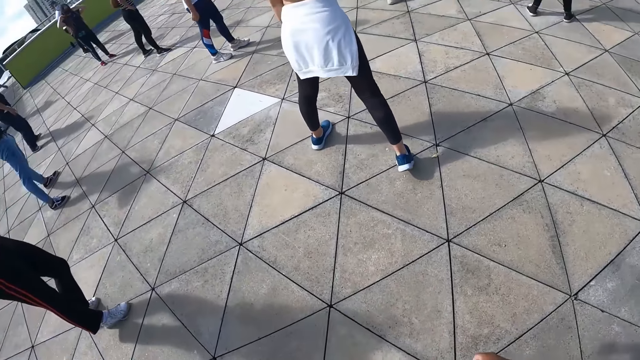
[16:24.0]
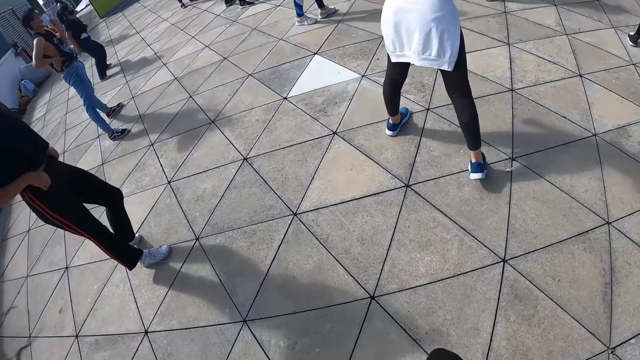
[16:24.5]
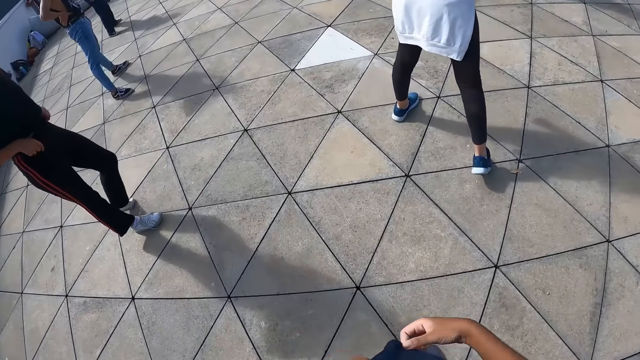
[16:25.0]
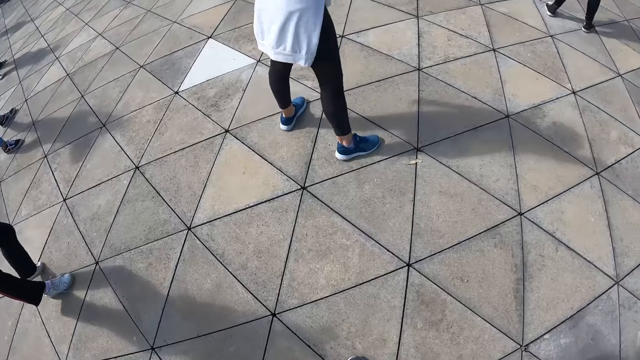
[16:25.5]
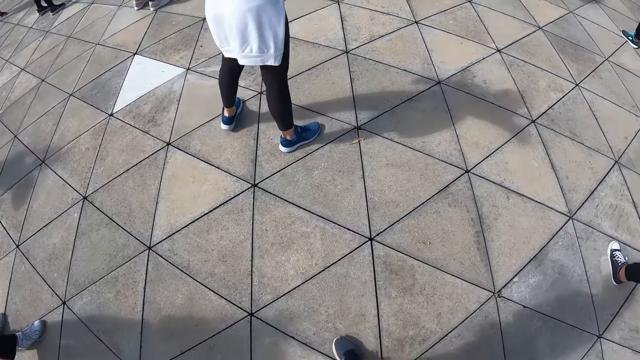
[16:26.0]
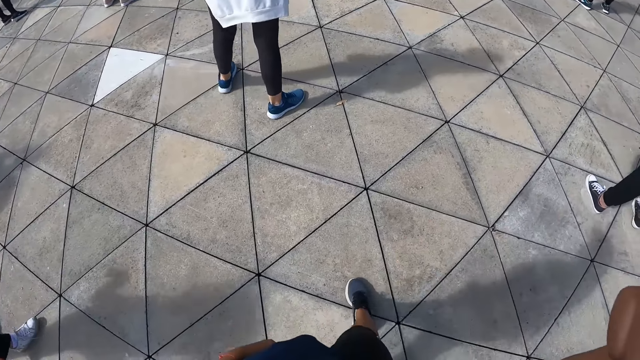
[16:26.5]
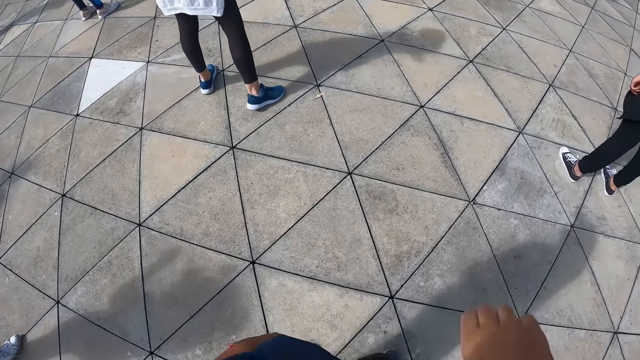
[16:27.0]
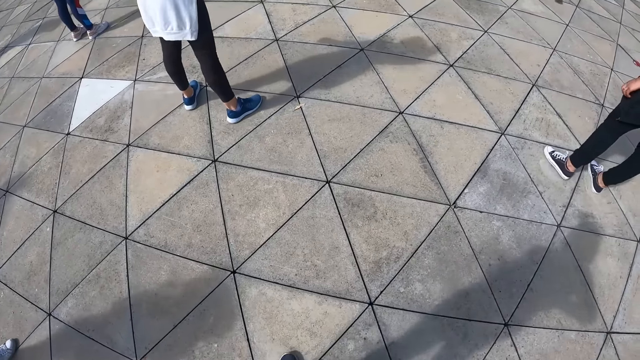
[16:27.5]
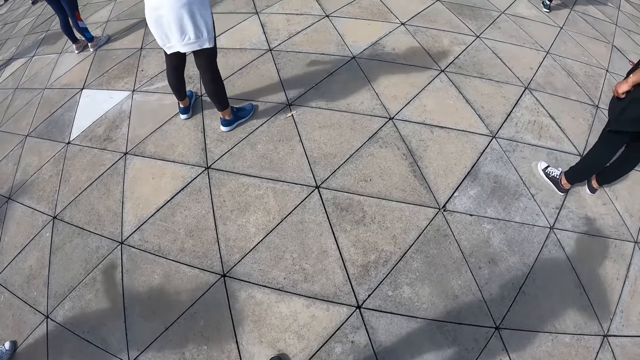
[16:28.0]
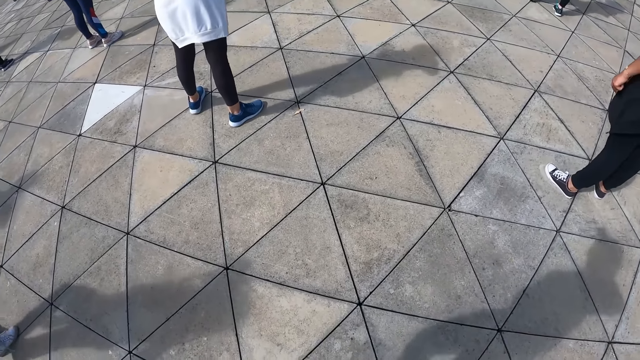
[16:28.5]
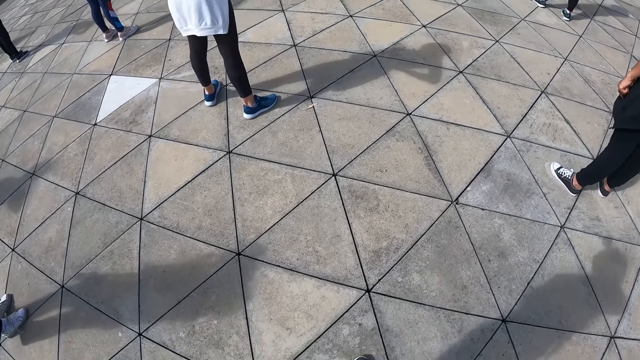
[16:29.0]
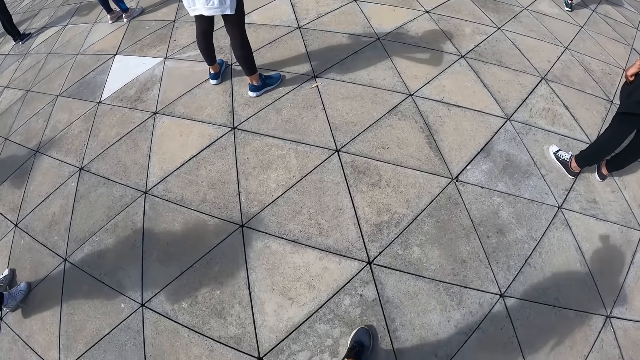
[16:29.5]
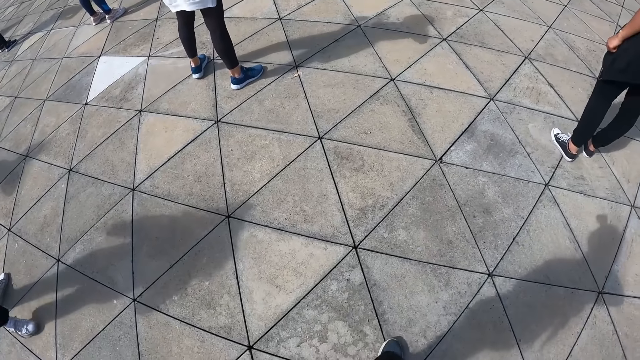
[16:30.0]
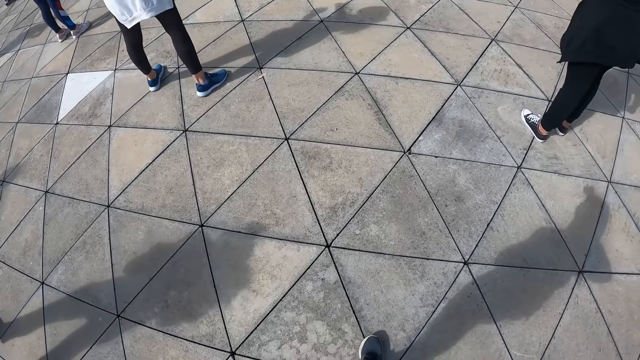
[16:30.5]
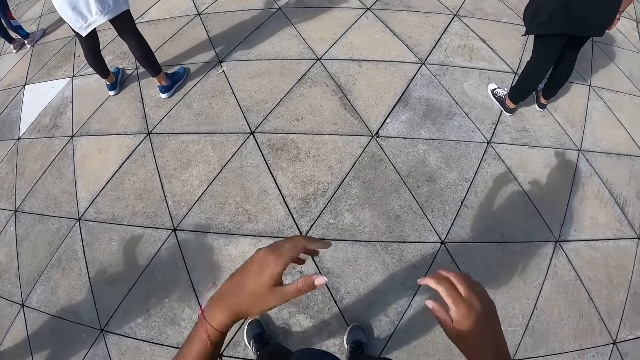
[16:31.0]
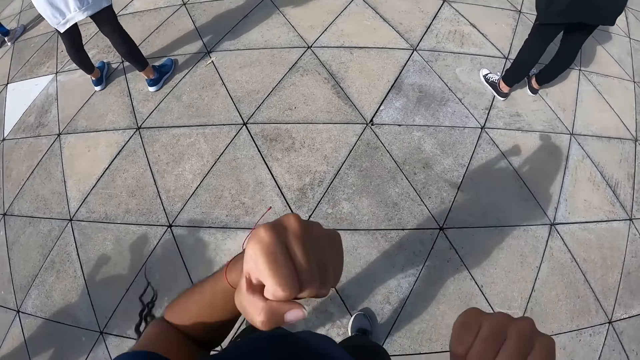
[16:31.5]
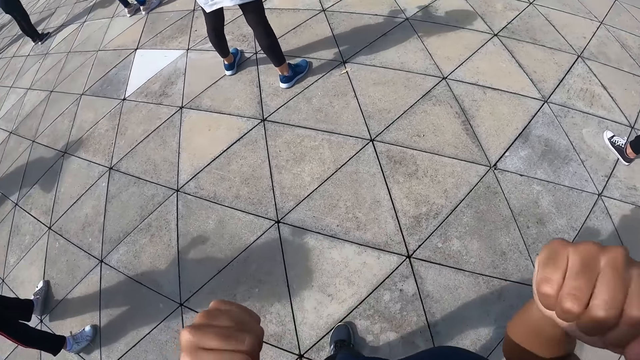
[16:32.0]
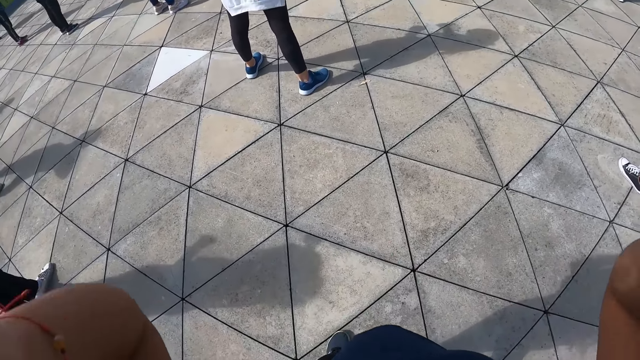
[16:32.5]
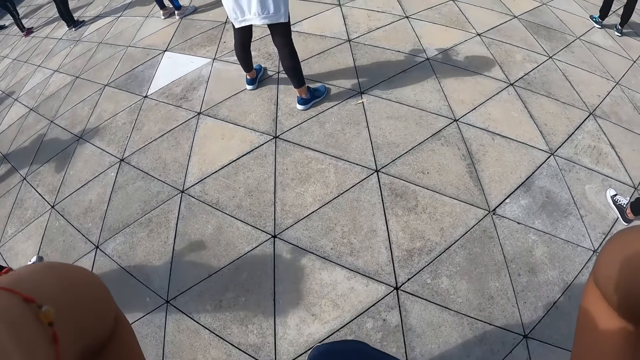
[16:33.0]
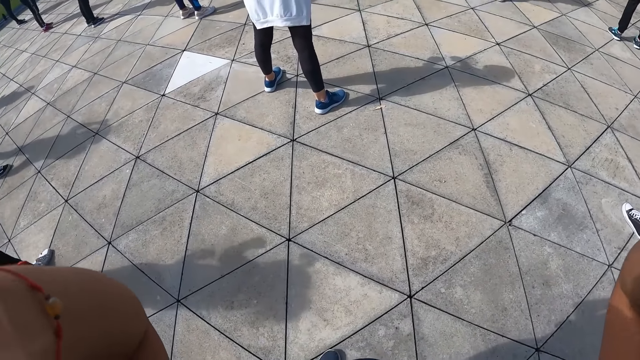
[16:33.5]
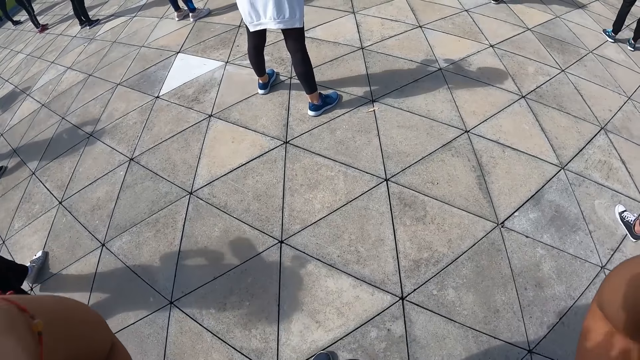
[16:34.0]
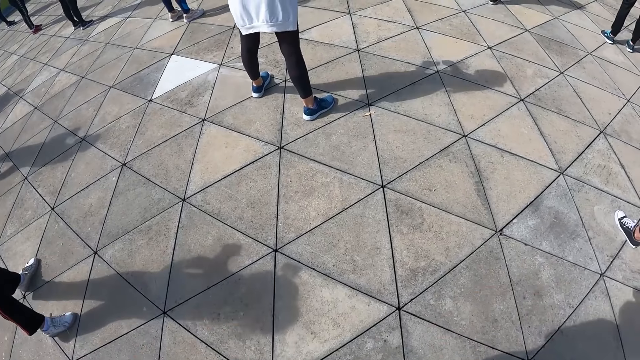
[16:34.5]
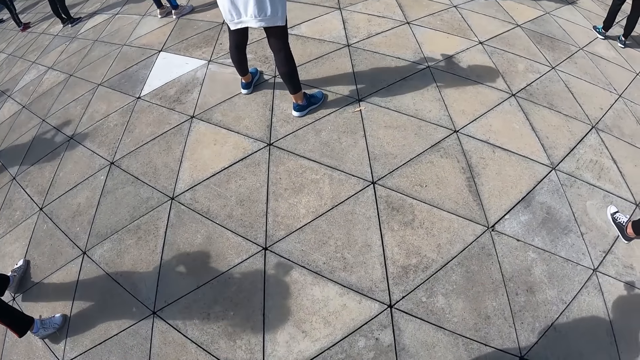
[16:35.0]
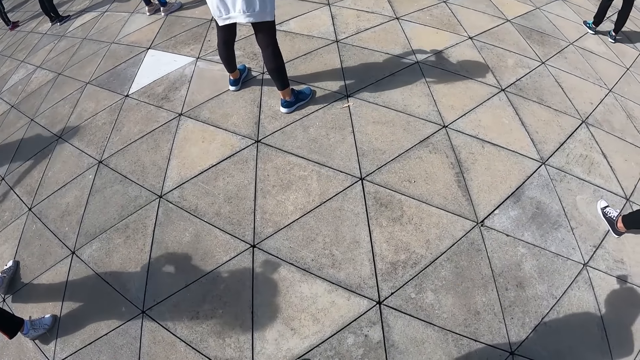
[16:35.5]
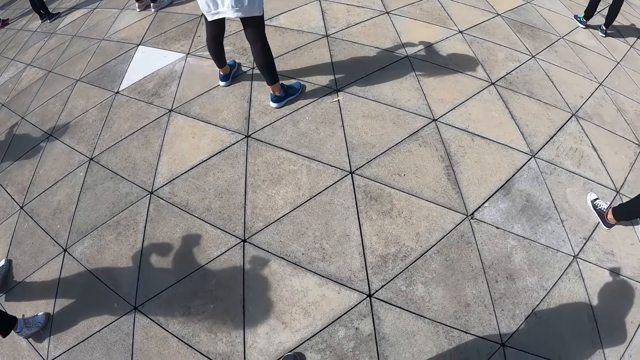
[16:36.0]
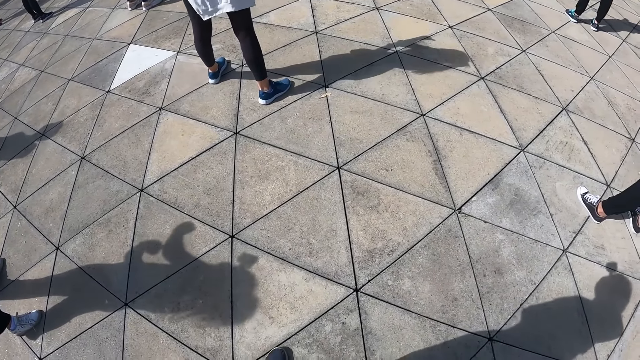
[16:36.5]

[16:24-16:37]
The camera wearer looks around. She moves her hands. She does exercise. She moves her hands towards her head. She adjusts the camera. She lowers her hands. She does exercise.

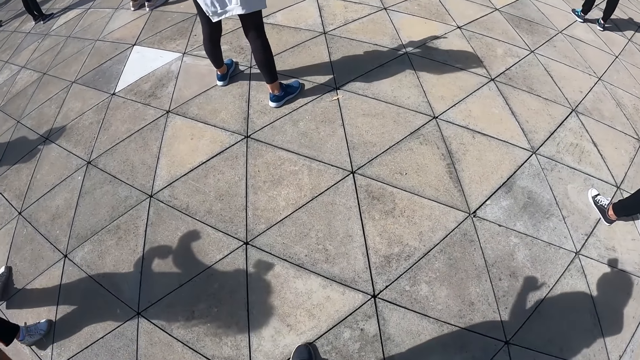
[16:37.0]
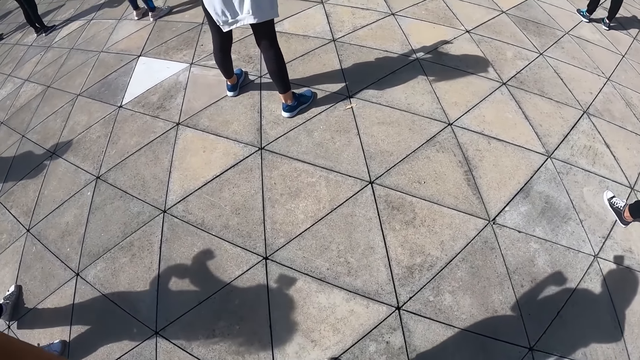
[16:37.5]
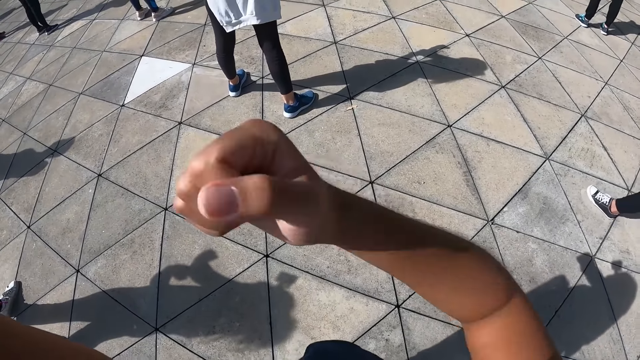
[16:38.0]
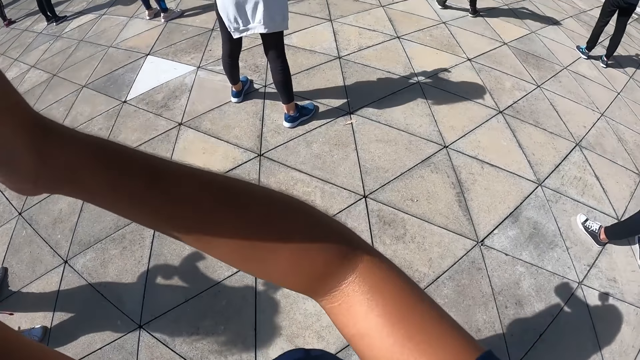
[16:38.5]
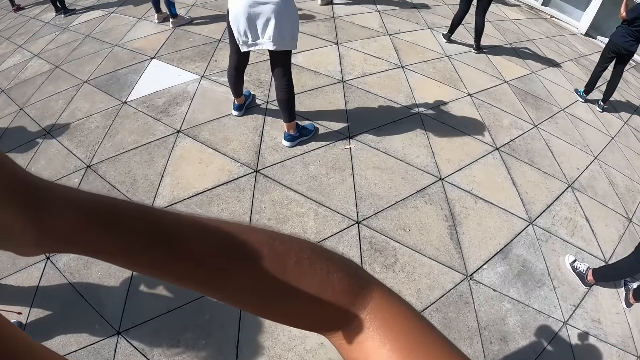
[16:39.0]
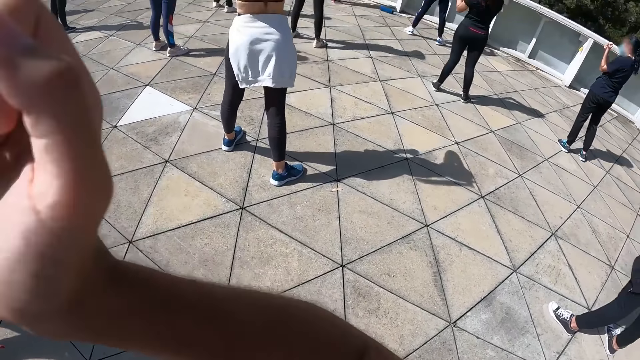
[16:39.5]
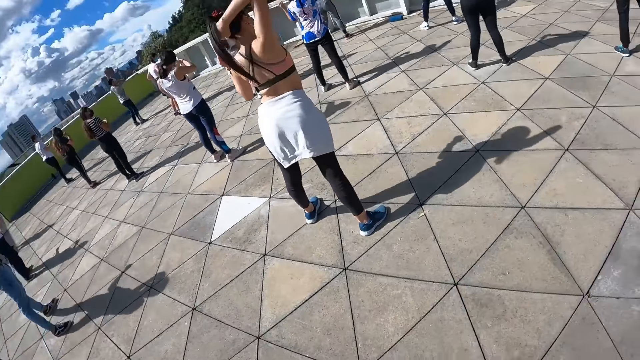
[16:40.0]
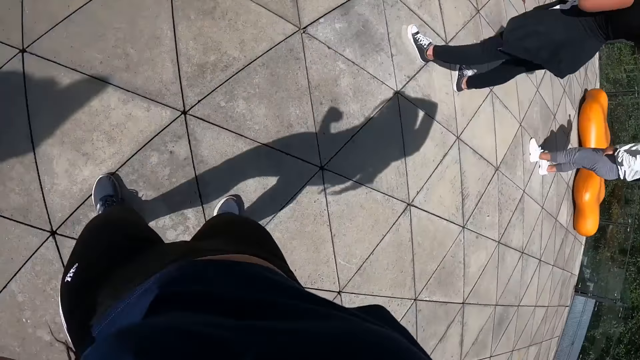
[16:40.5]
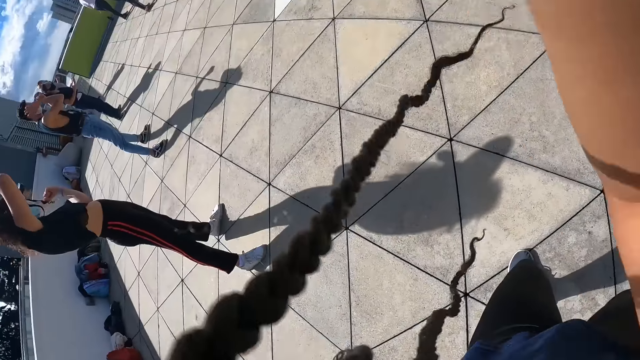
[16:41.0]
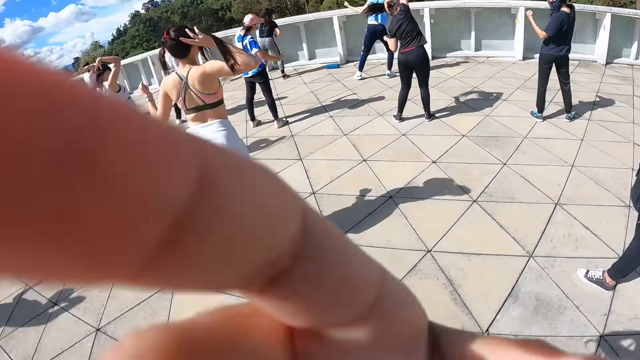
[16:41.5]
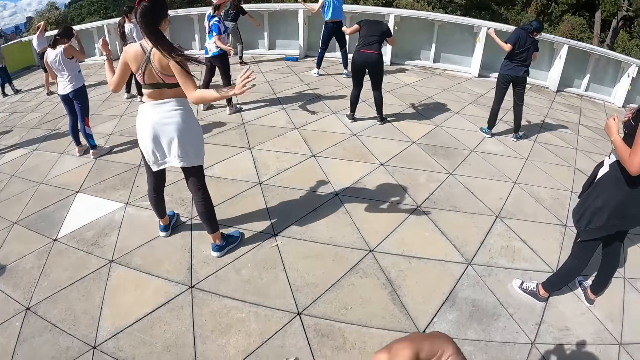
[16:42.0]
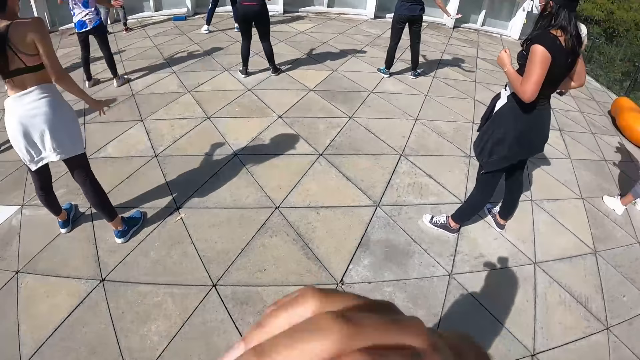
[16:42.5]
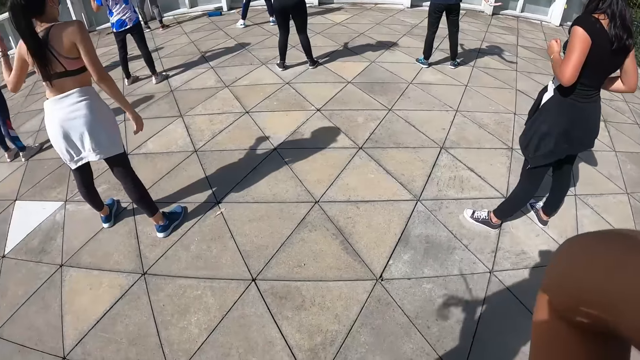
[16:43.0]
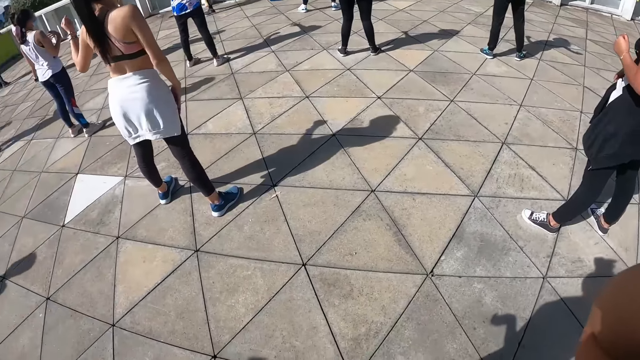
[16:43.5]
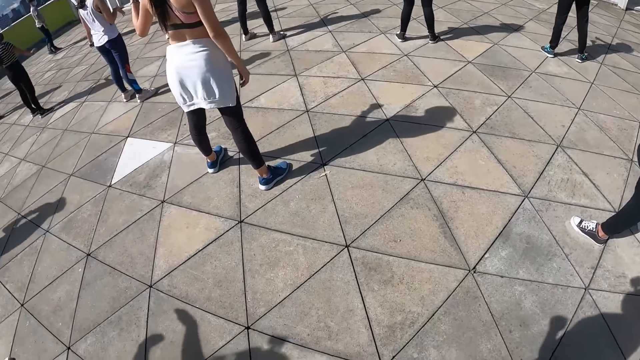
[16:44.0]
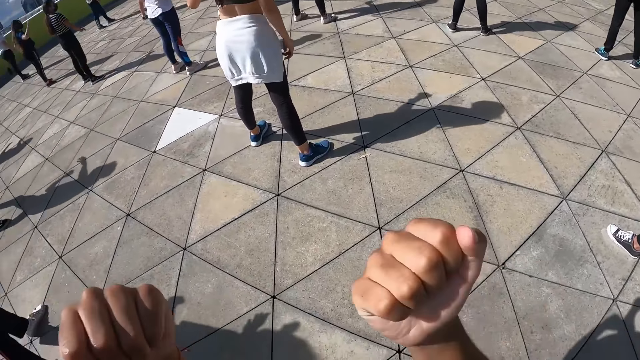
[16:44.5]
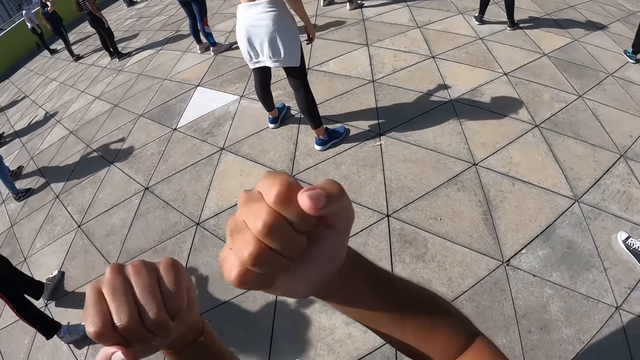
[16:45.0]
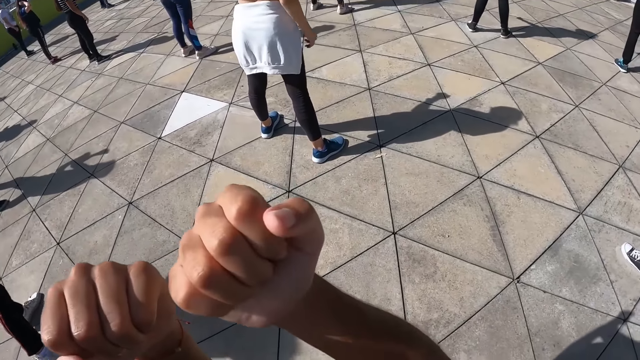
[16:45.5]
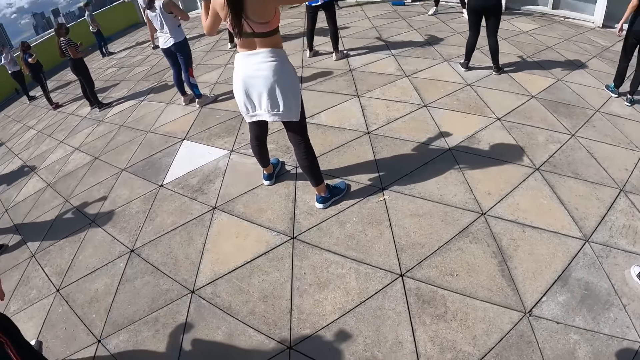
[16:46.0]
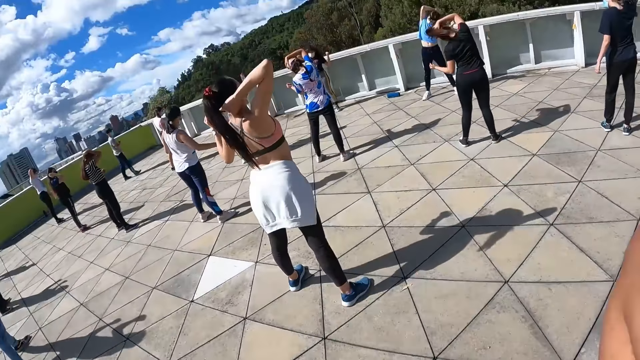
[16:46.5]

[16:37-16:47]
The camera wearer moves her right hand towards her head. She makes a fist with her hands.
